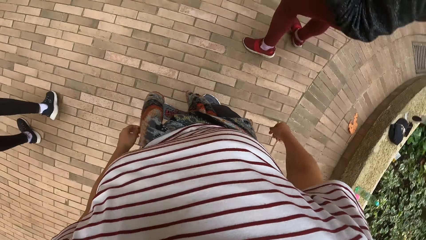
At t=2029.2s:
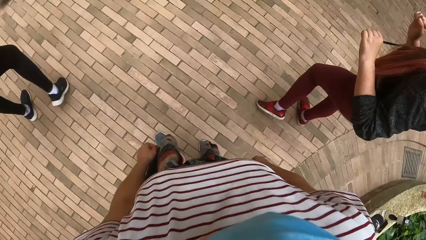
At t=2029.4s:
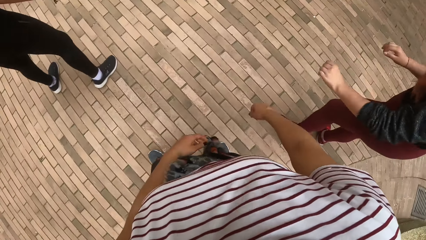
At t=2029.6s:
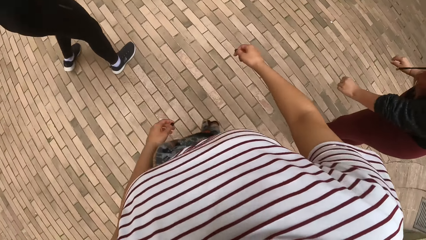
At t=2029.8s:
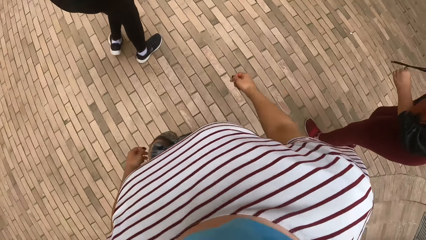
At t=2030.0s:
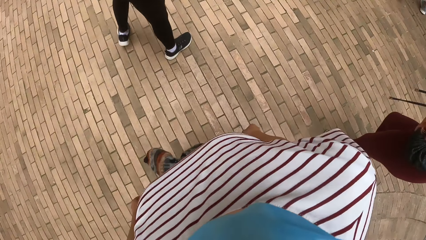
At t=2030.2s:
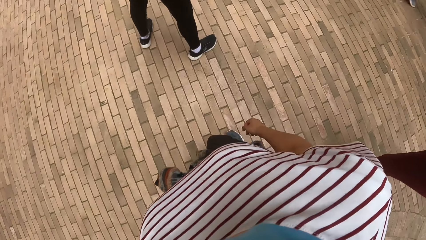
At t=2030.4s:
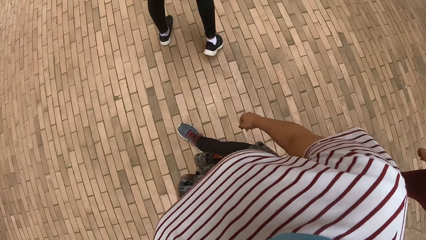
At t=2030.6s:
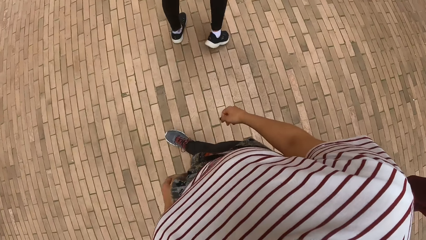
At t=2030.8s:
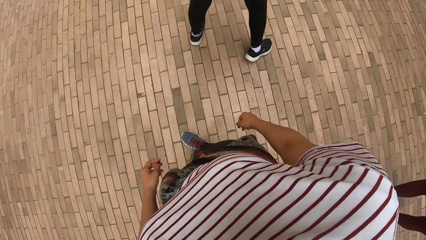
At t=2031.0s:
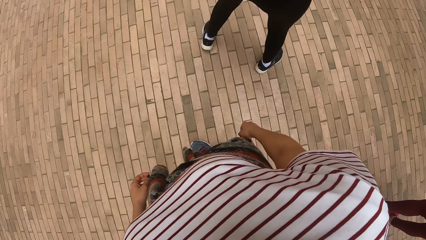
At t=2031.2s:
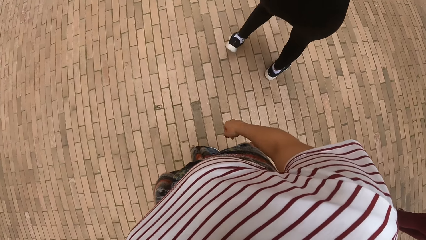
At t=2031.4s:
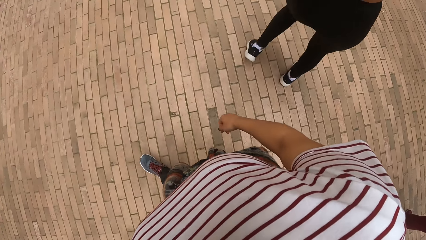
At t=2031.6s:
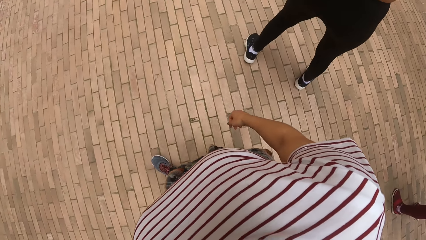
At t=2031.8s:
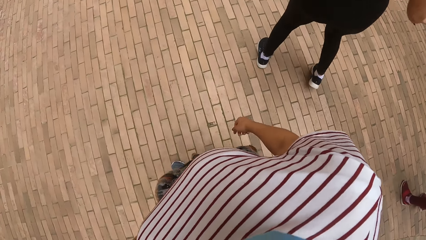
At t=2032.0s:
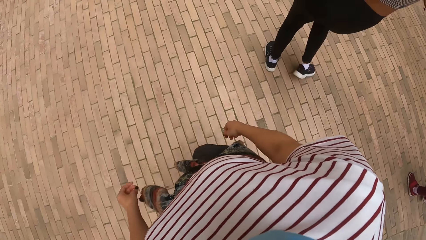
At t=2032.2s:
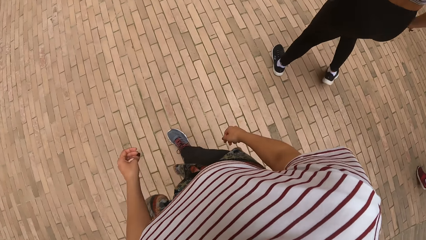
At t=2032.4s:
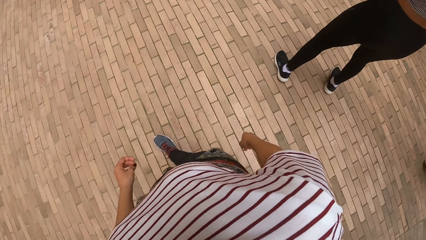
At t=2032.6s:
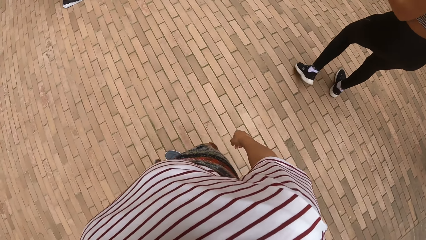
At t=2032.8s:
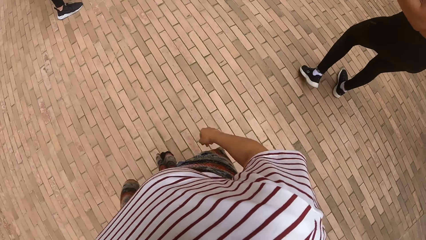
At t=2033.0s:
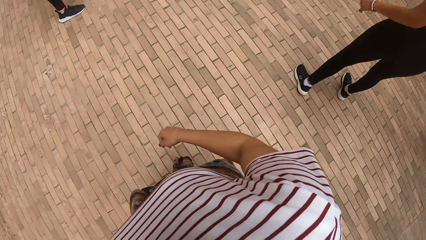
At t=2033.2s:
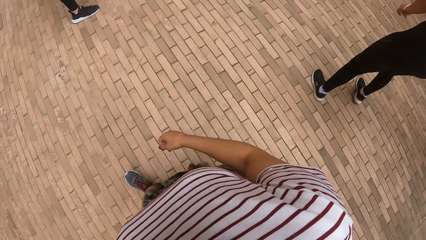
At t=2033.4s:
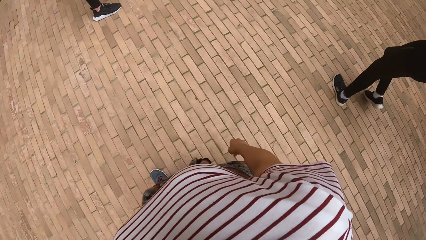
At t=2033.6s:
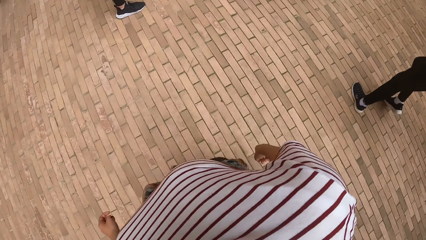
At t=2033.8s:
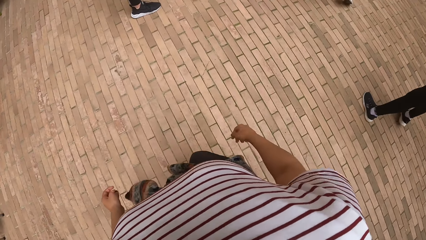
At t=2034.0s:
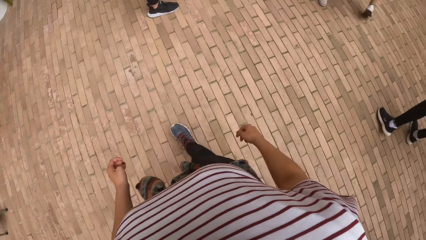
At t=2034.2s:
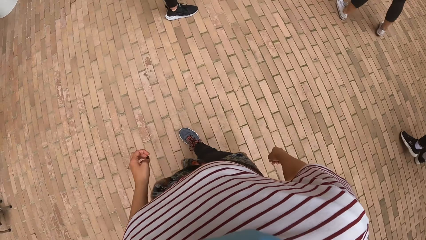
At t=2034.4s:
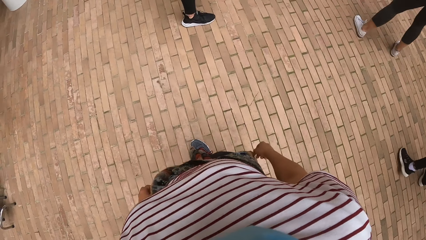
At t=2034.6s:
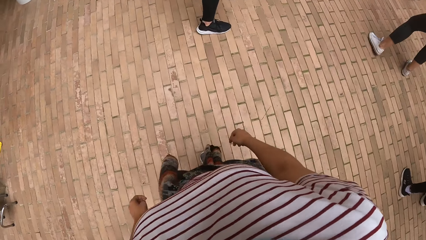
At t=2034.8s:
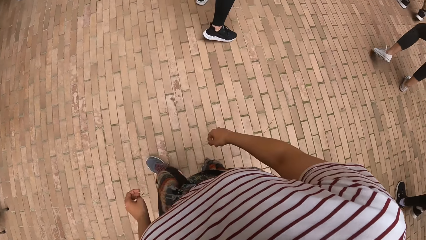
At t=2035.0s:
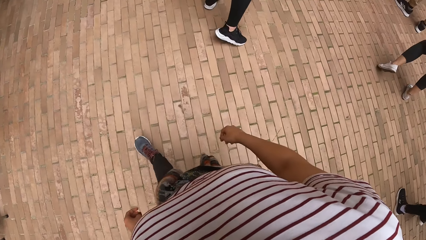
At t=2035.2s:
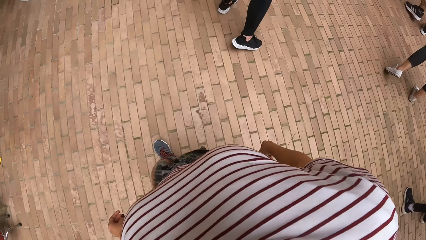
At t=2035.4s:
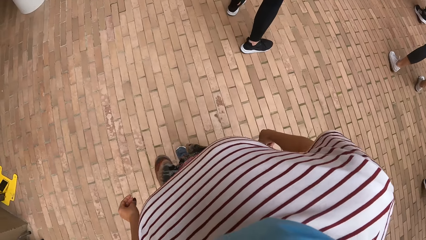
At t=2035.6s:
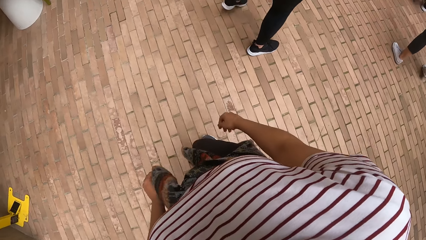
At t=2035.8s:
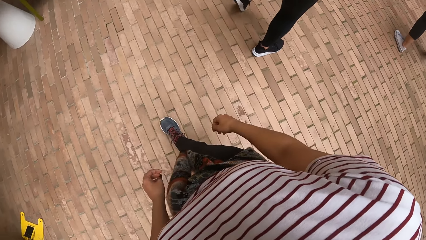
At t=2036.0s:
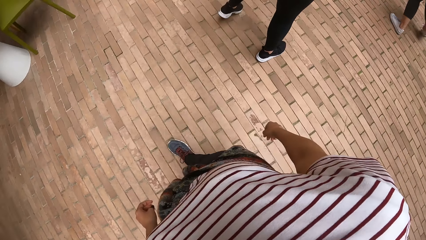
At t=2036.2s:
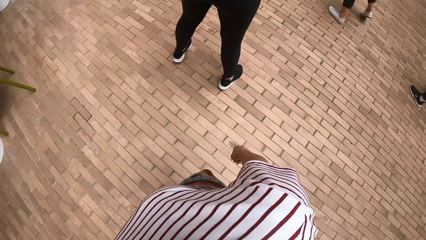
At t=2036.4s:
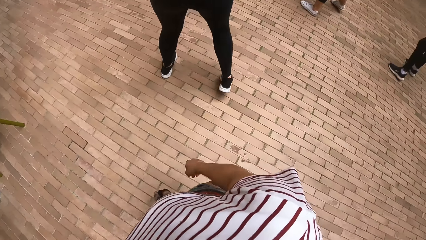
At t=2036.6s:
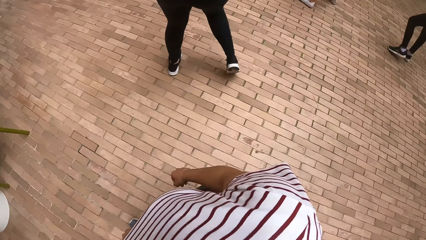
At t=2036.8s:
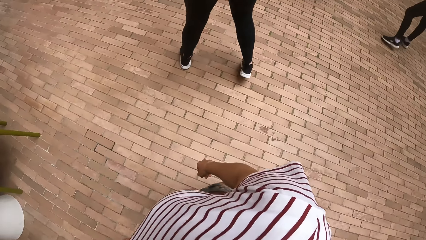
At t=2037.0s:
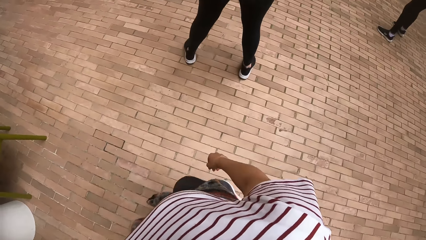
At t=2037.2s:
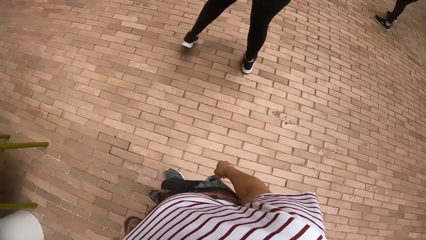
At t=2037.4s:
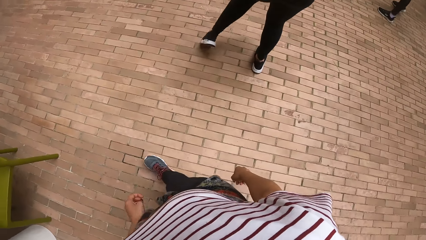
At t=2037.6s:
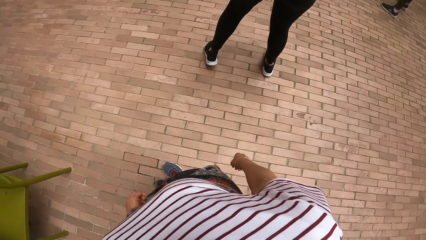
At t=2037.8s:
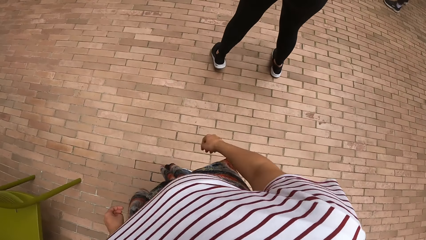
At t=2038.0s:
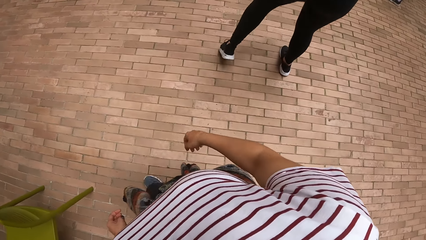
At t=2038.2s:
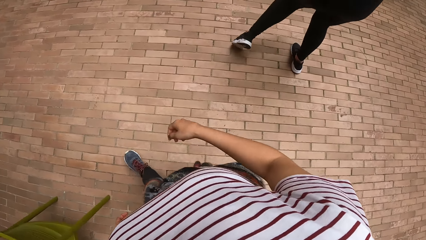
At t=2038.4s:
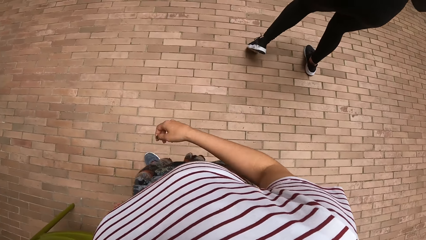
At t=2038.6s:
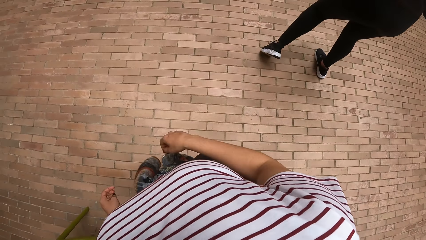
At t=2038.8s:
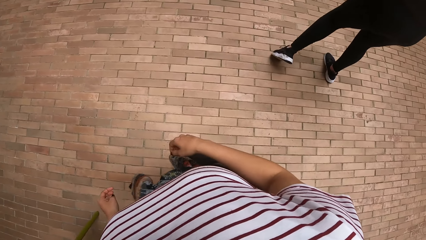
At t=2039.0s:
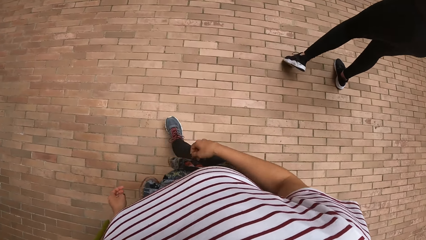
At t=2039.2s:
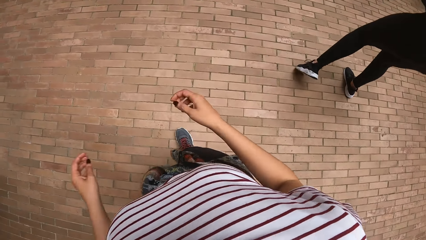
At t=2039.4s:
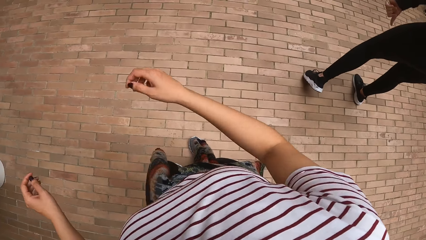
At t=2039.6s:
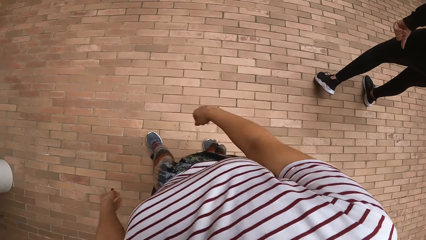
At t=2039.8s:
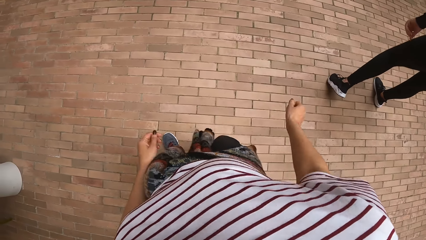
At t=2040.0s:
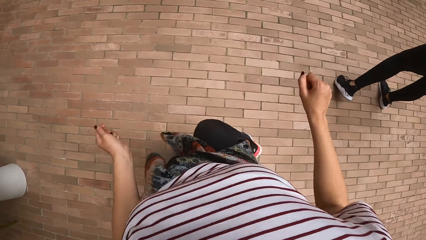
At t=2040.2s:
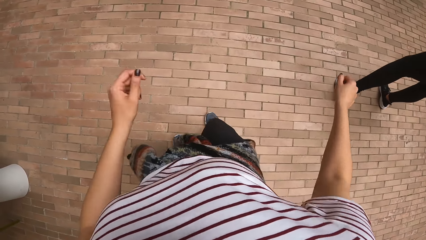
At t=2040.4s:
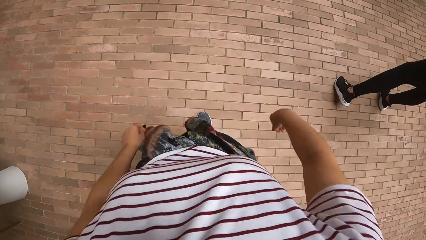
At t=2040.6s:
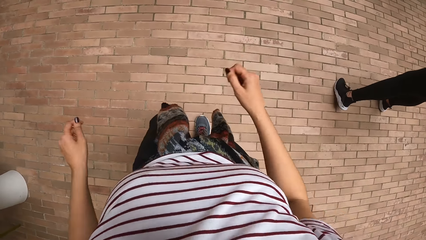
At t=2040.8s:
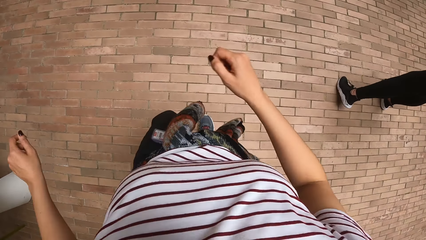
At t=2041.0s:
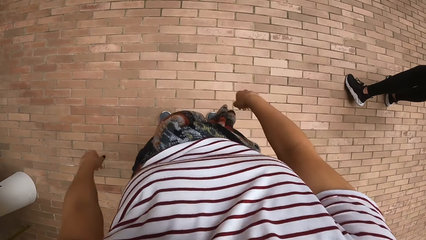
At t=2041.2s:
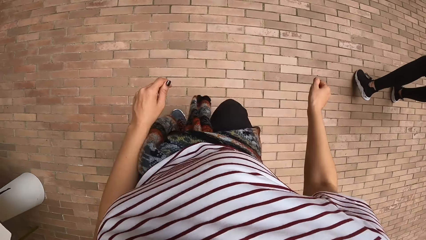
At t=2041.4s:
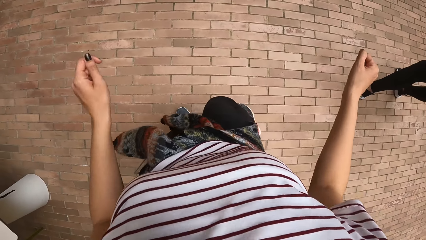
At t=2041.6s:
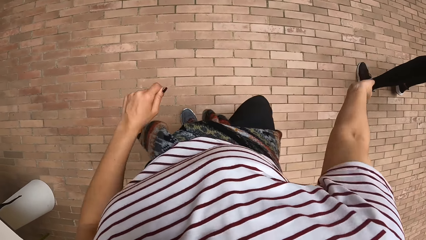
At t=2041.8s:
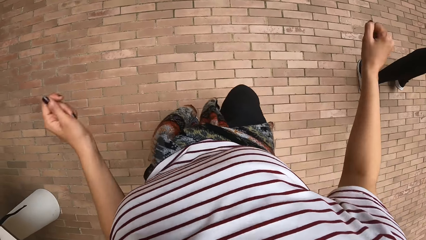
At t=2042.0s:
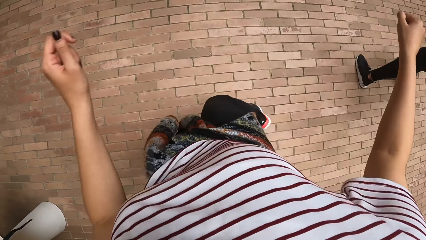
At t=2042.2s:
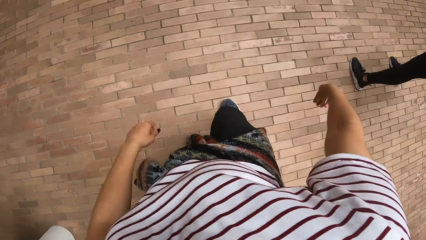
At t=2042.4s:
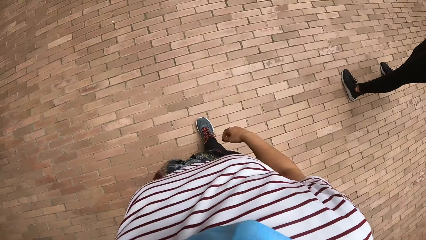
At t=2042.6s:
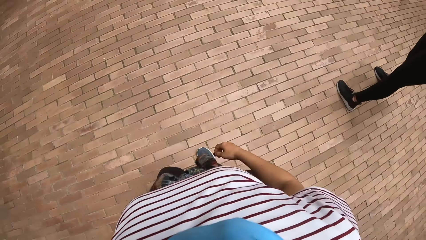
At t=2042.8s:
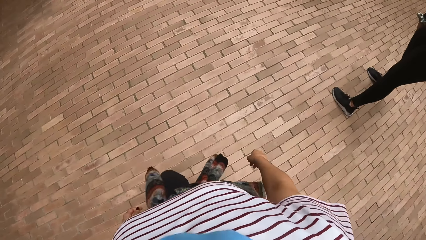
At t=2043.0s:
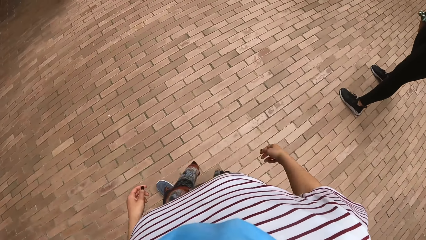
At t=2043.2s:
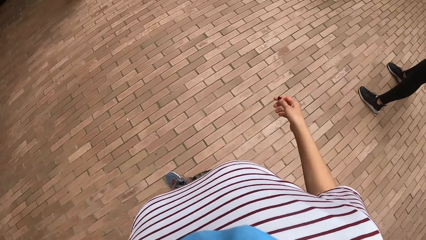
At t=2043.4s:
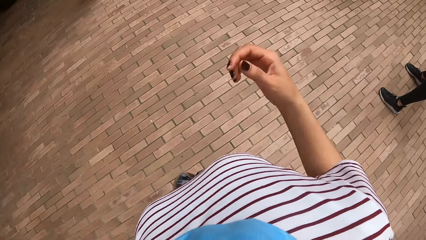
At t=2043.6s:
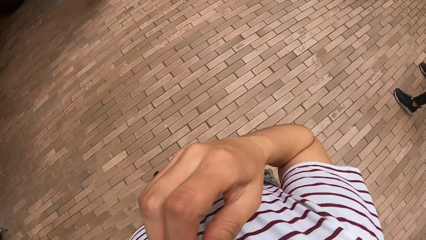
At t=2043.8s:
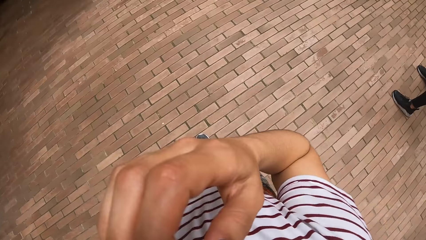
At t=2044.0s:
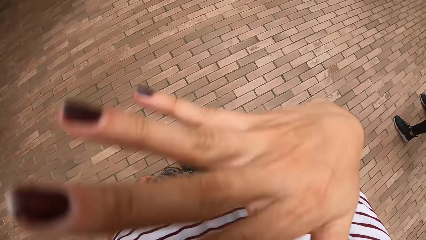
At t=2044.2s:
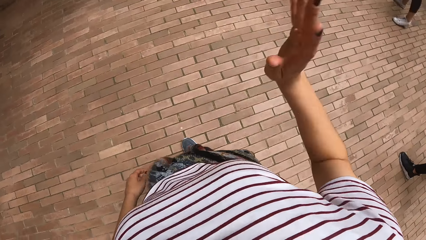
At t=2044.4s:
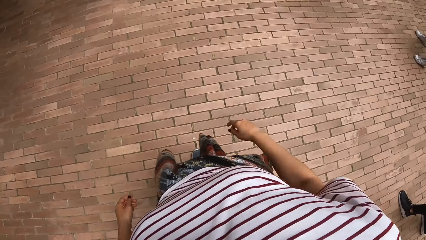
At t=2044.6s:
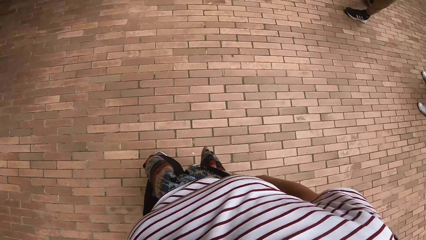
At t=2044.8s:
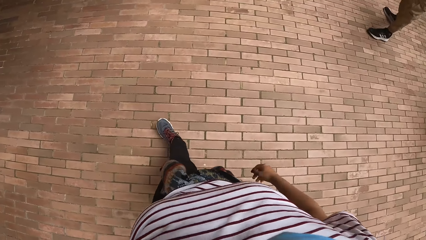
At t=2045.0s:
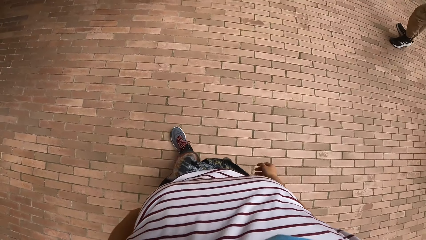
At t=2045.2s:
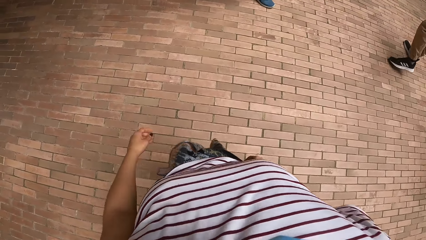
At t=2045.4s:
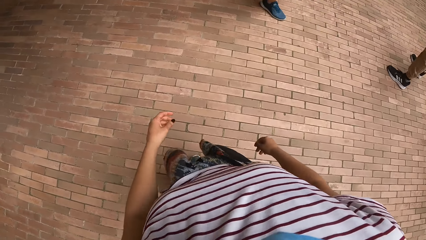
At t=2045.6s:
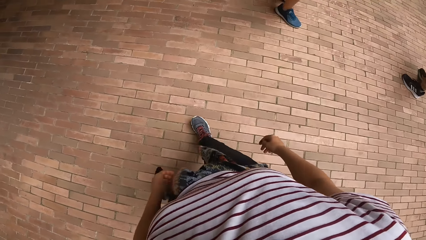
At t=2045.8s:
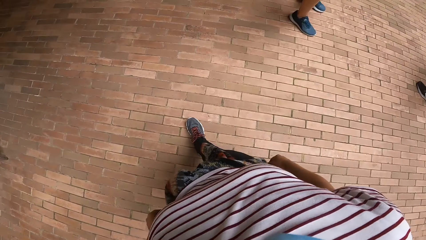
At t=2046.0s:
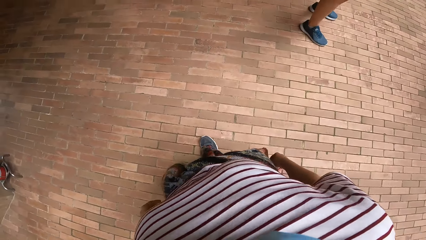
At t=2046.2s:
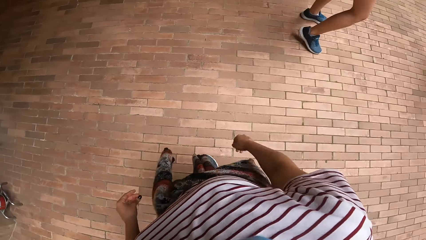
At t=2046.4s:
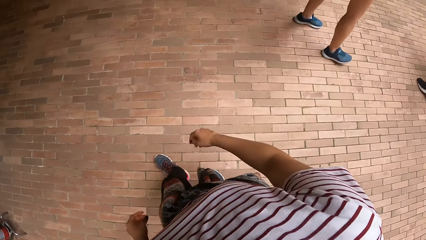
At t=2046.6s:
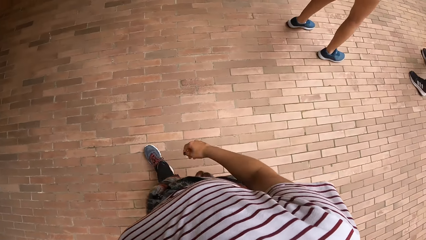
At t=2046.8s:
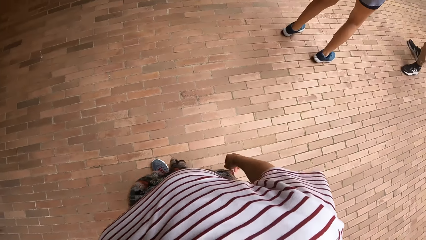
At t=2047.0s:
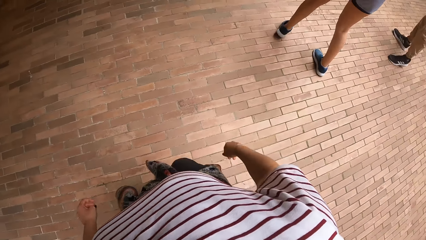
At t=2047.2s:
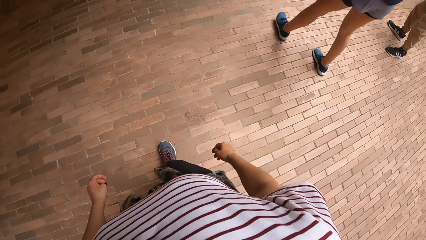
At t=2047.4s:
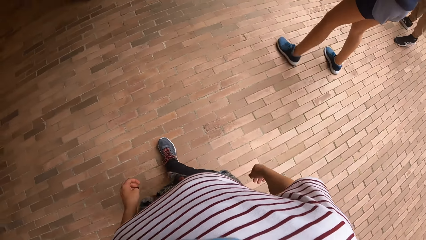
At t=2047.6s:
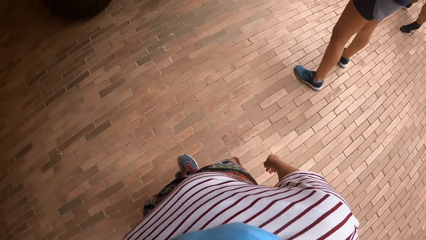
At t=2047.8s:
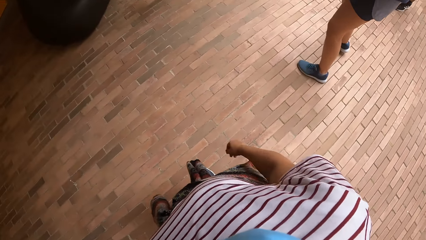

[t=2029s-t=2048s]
The camera wearer dances. A woman dances. The camera wearer walks. Another woman moves her legs. The camera wearer dances with the group of people at the dance centre. They lift a hand. They interact with the group of people at the dance centre. They walk.
